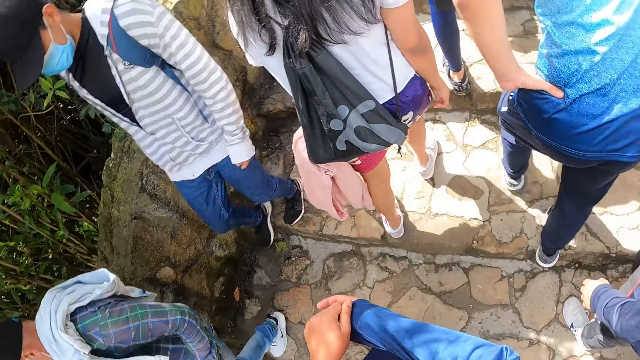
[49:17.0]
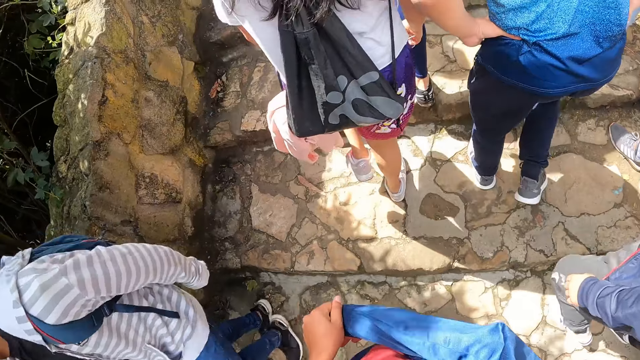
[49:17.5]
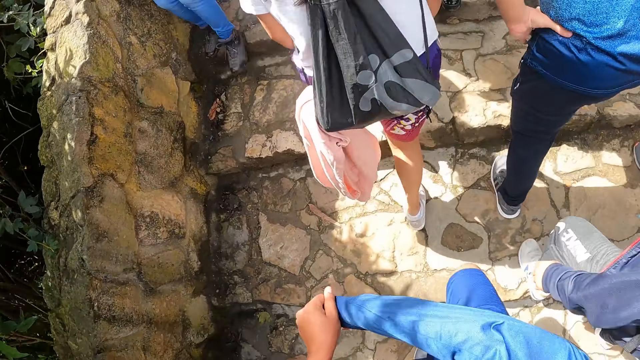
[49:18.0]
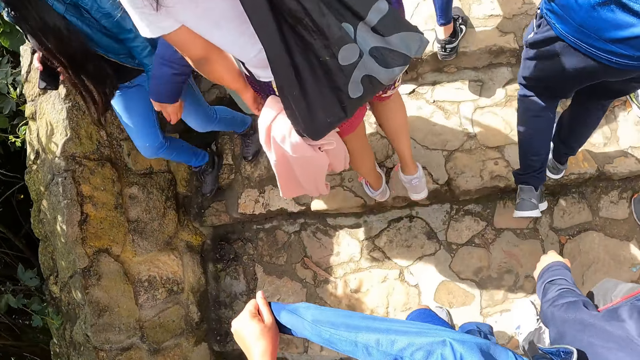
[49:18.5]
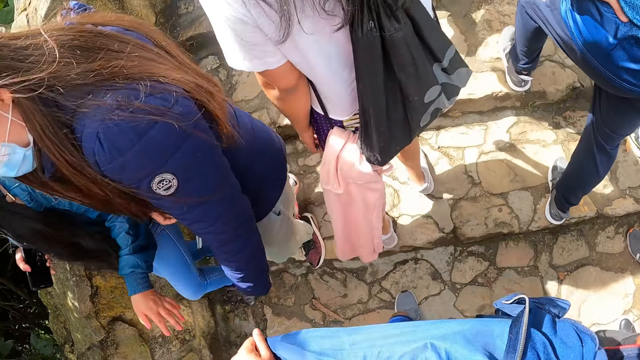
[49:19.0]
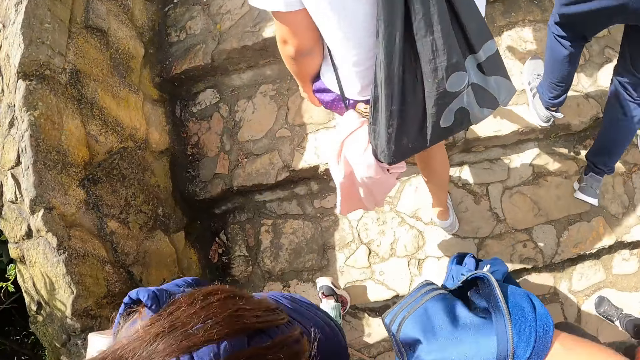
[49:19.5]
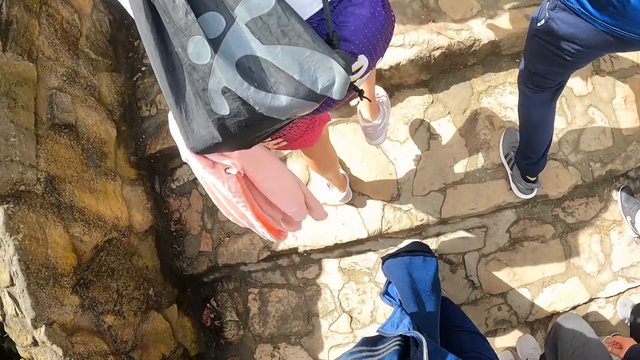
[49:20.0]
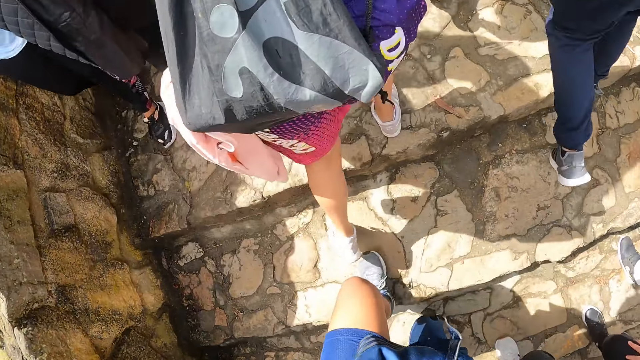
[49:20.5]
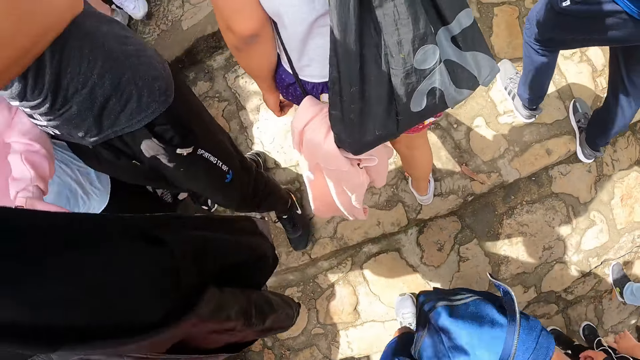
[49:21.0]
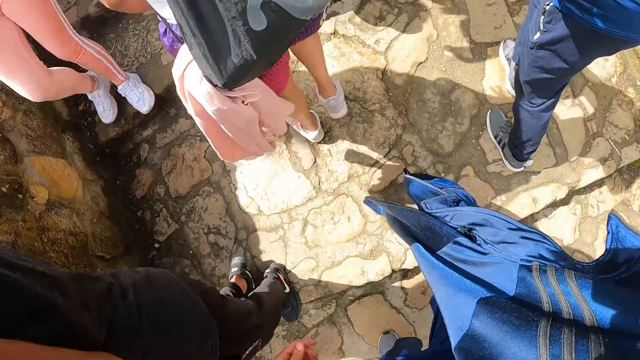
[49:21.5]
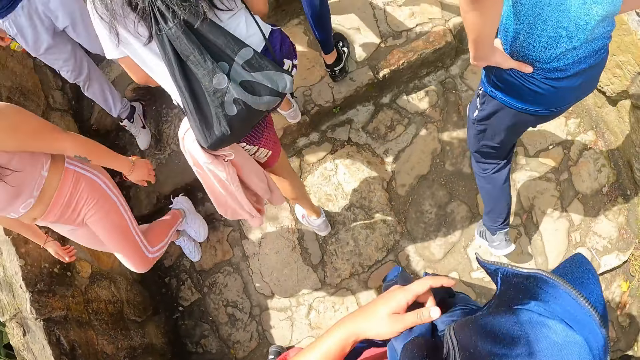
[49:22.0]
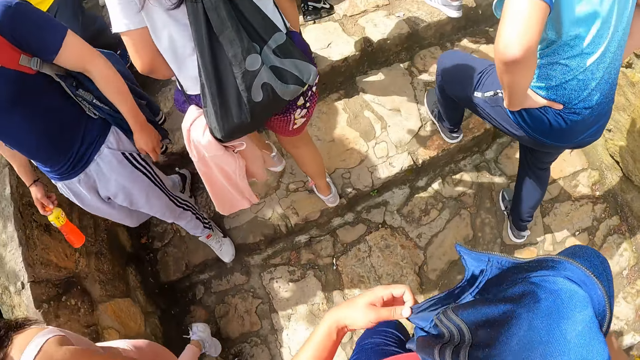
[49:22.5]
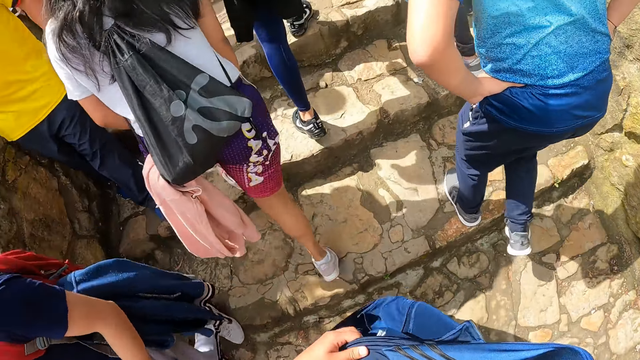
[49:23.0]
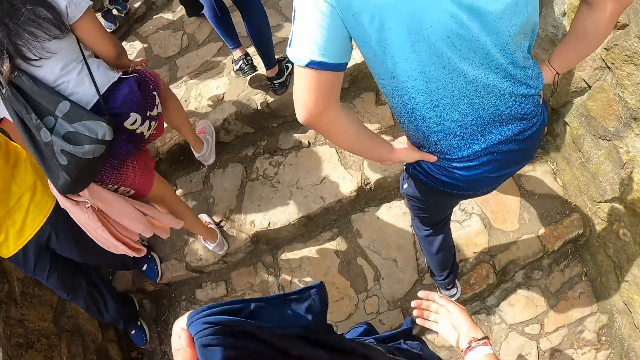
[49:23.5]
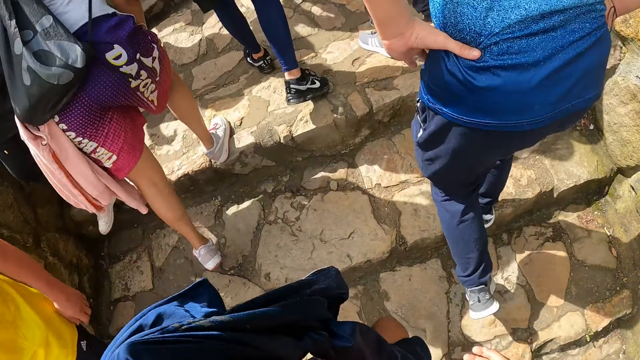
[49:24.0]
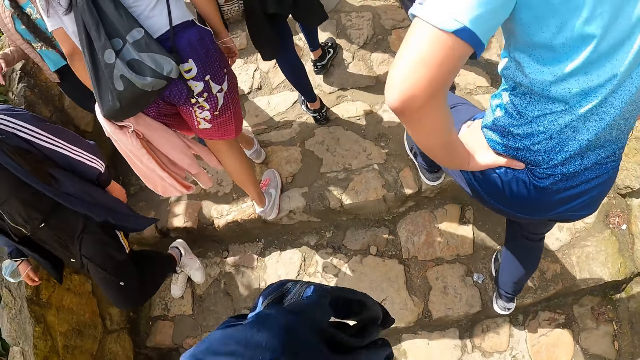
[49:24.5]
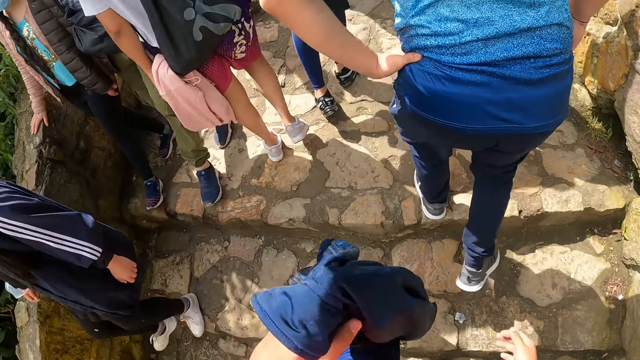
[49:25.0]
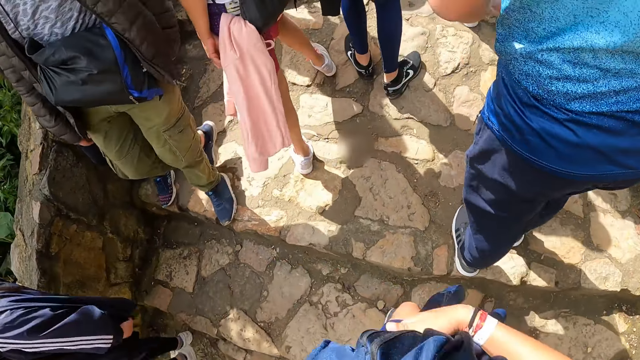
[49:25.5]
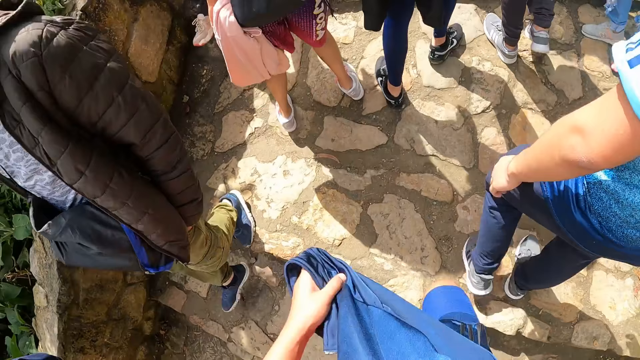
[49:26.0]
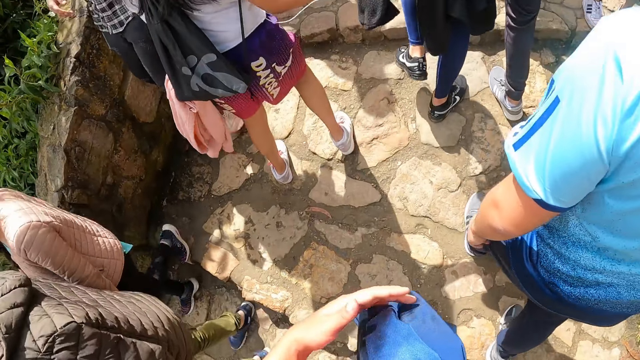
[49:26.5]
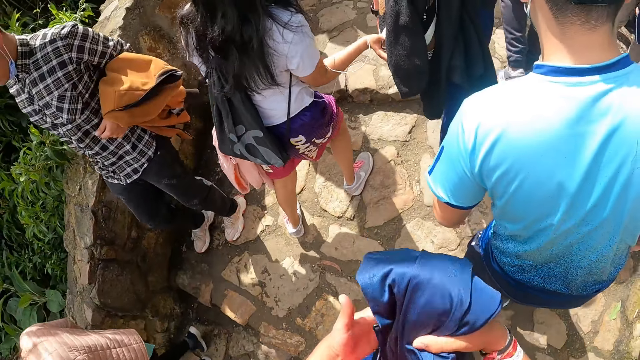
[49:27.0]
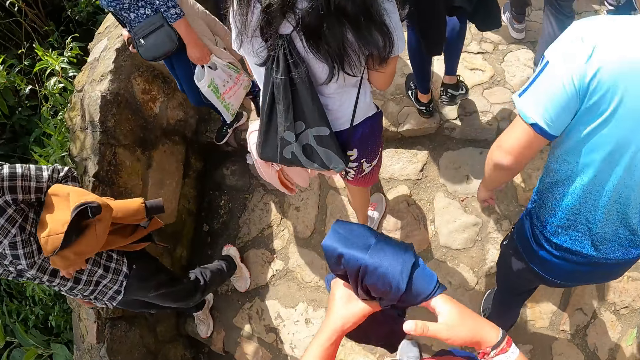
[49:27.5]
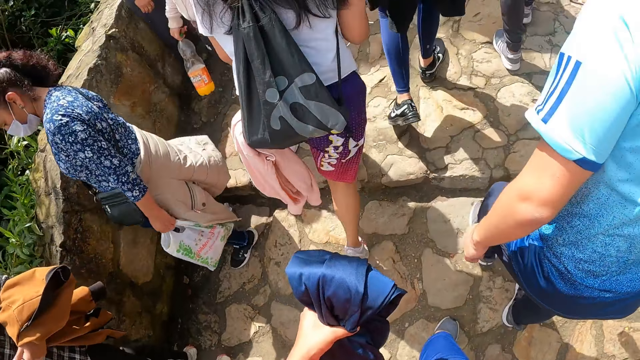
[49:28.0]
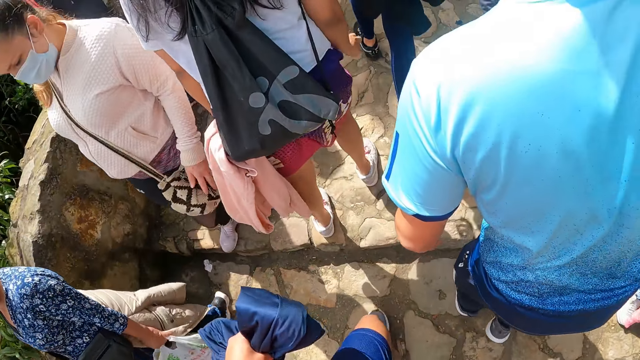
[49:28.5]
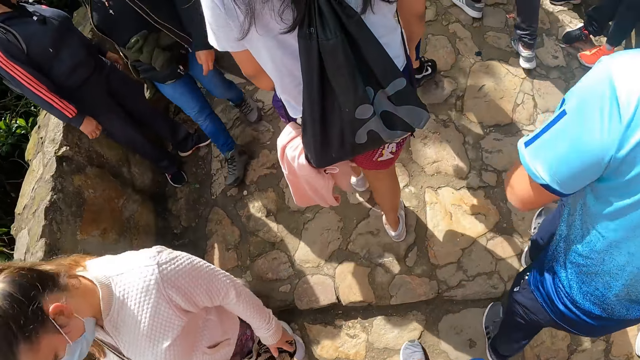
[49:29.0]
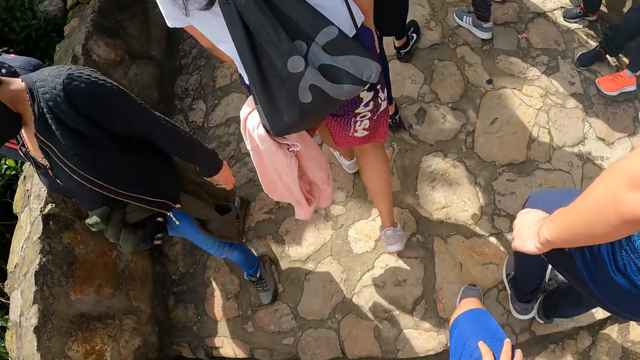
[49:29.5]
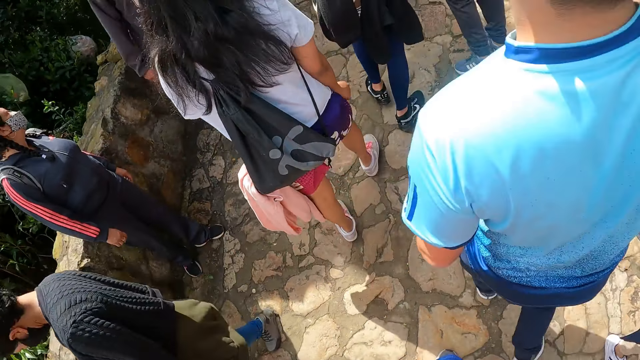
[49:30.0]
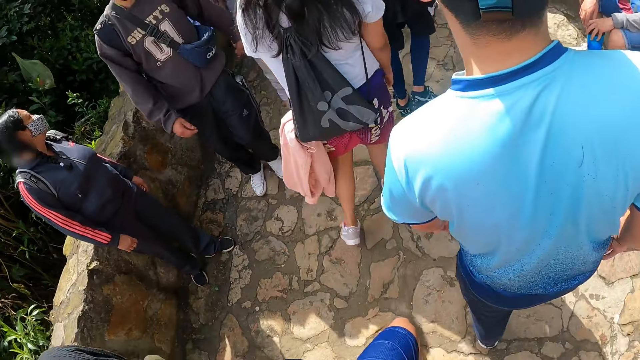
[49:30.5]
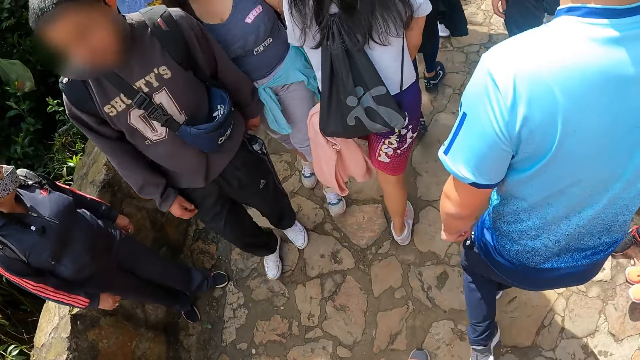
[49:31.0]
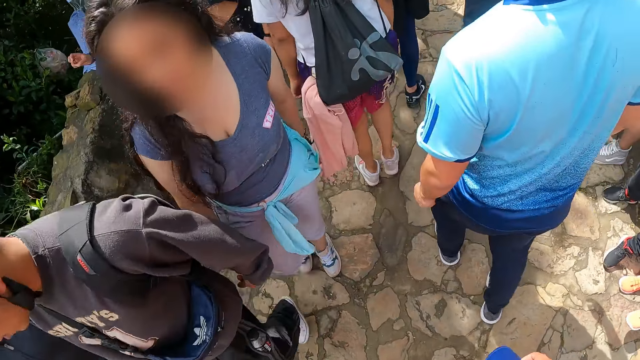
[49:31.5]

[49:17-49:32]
The camera wearer holds his jacket with his left hand. He folds the jacket with his hands. He holds the jacket with his right hand, holds the jacket with his left hand, and walks around.

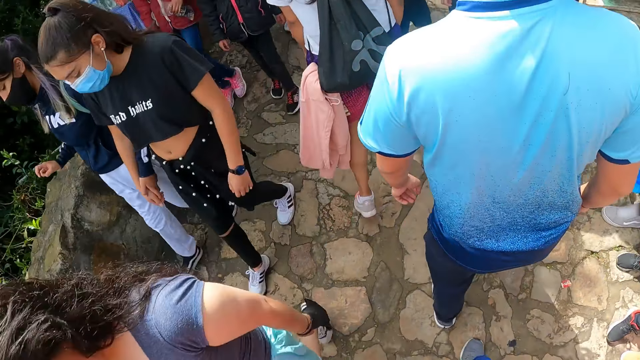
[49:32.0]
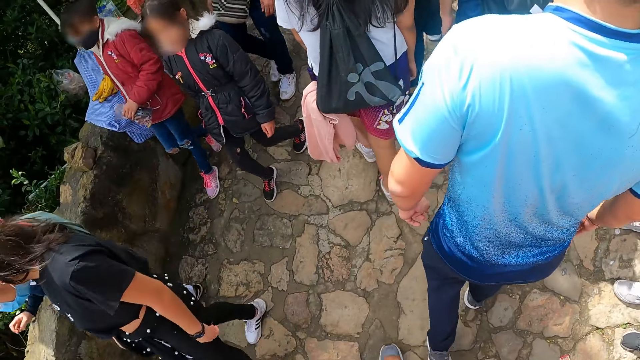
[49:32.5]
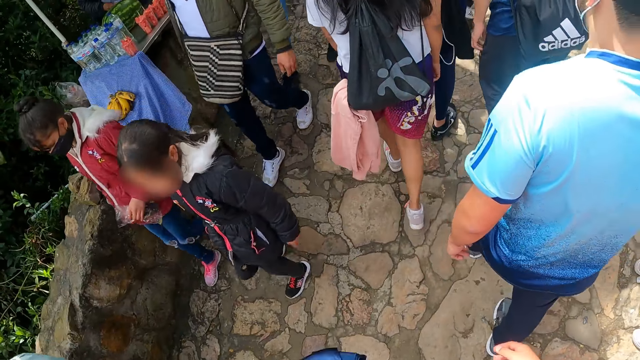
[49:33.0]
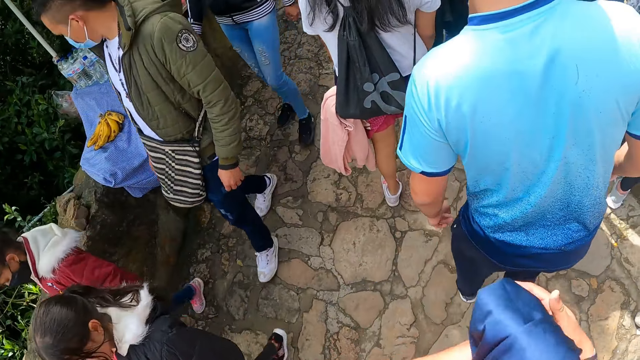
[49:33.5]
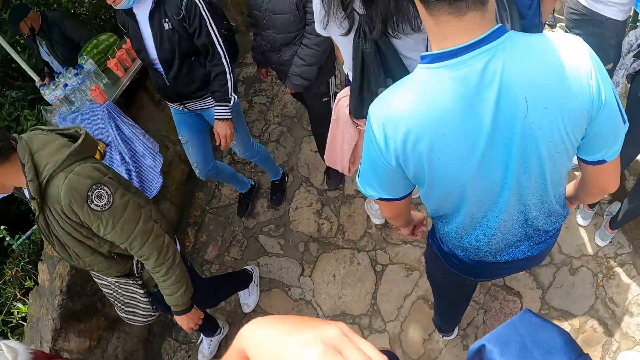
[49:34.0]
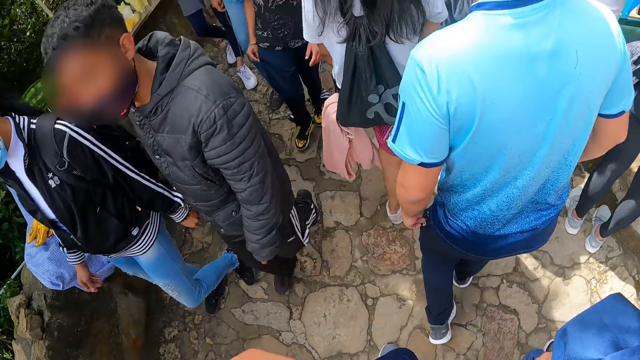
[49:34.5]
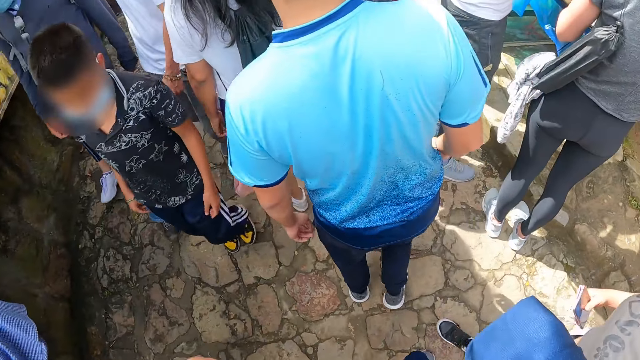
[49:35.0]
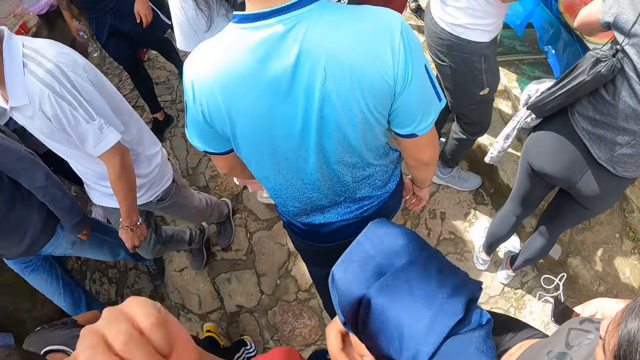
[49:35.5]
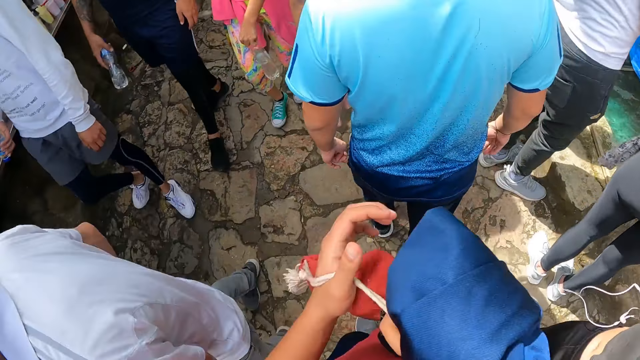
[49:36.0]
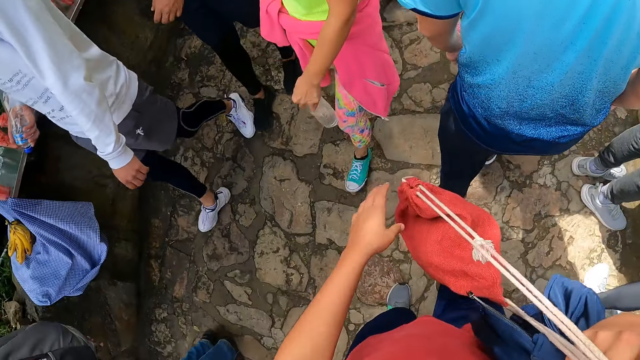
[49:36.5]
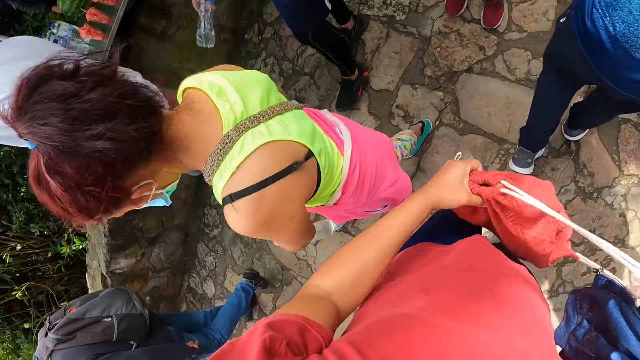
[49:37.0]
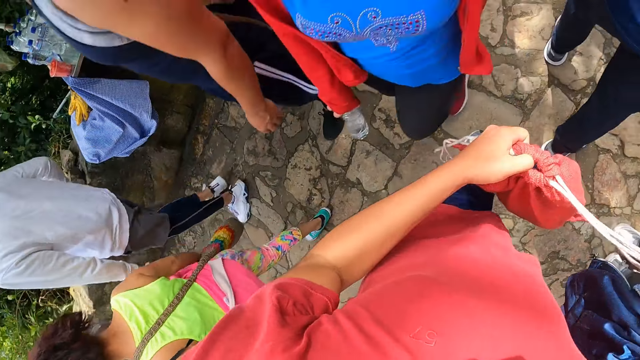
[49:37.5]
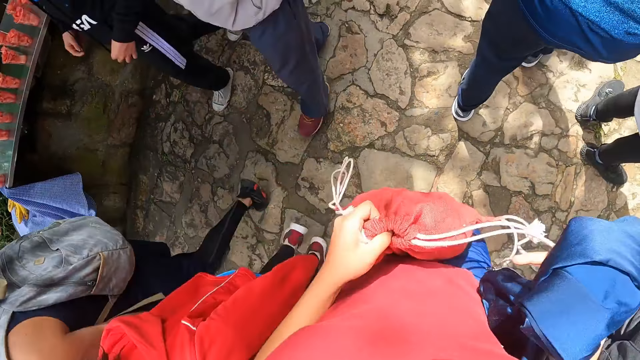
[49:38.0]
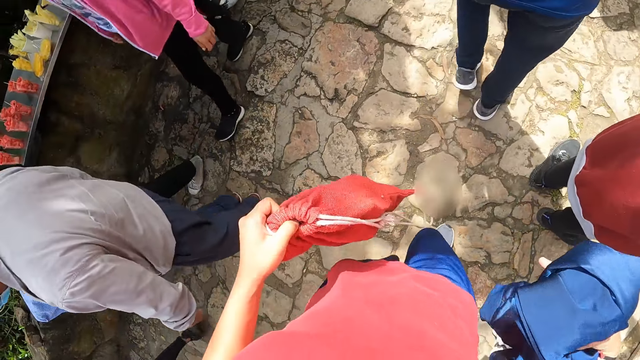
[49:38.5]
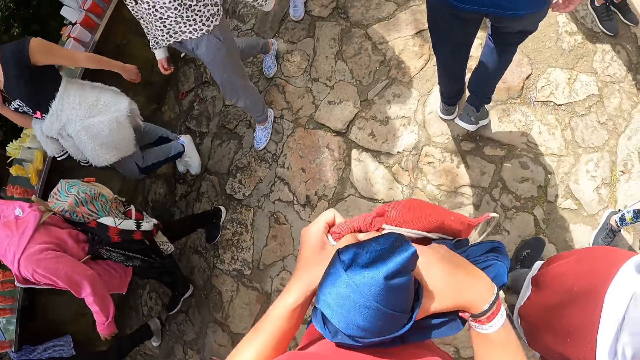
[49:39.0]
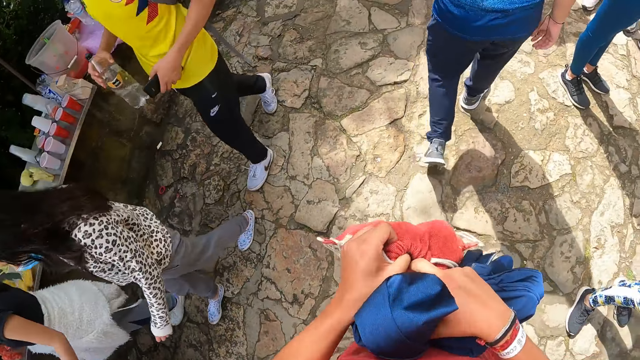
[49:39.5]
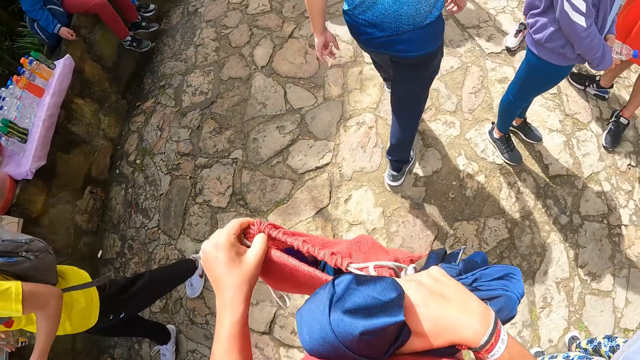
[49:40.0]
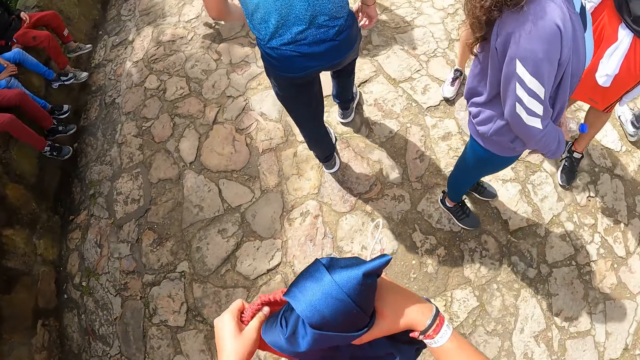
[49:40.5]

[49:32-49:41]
The camera wearer passes the jacket in his left hand to his right hand. He removes the knapsack on his left shoulder with his left hand. He holds the bag with his right hand. He holds the bag with his left hand. He opens the knapsack with his hands.
